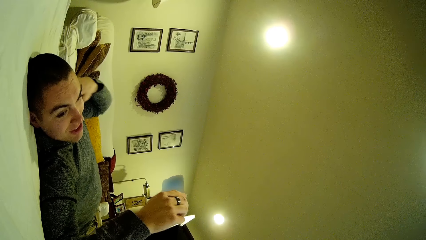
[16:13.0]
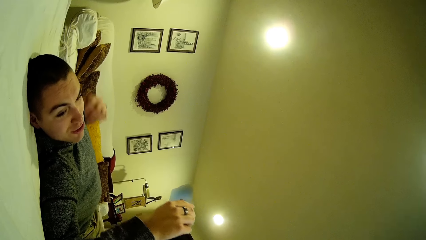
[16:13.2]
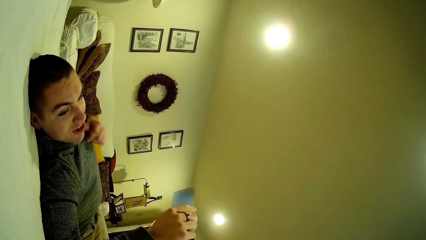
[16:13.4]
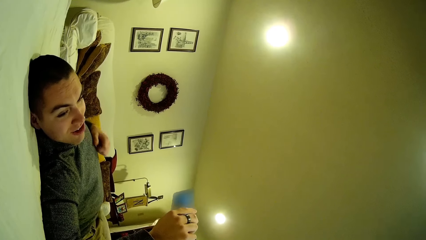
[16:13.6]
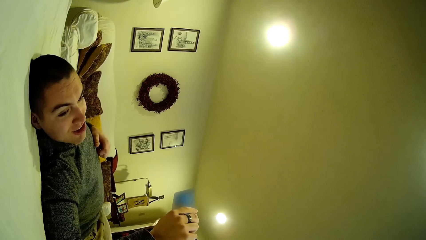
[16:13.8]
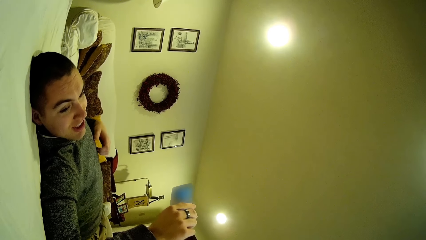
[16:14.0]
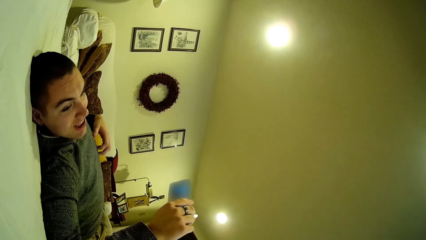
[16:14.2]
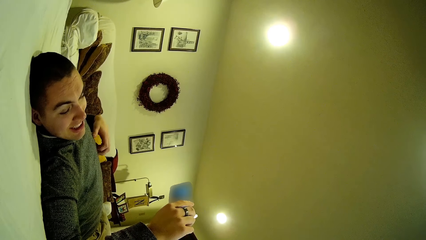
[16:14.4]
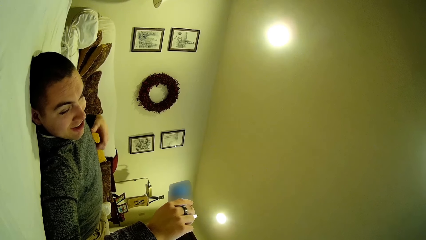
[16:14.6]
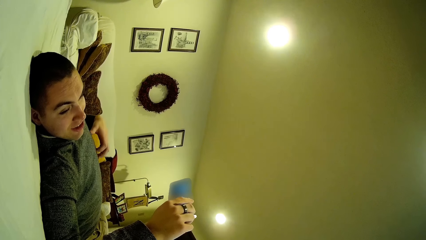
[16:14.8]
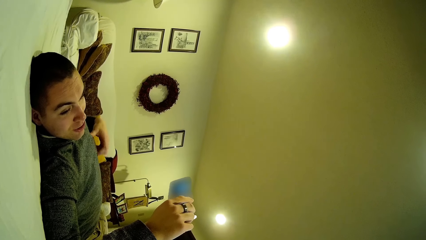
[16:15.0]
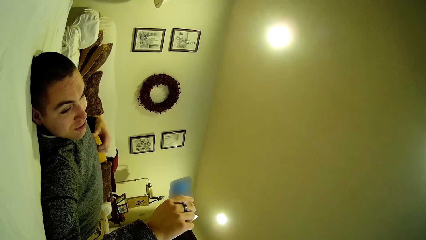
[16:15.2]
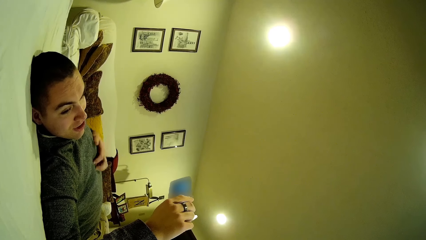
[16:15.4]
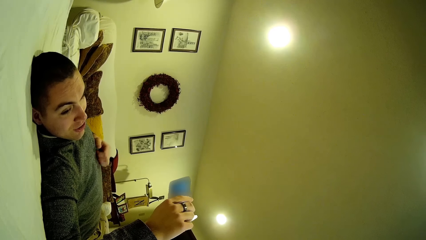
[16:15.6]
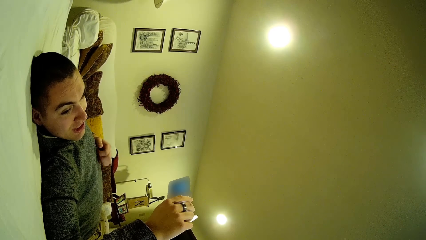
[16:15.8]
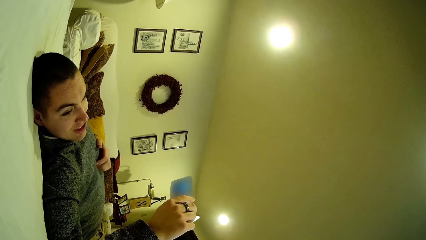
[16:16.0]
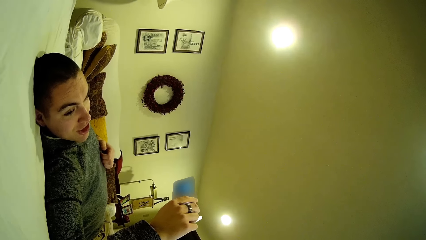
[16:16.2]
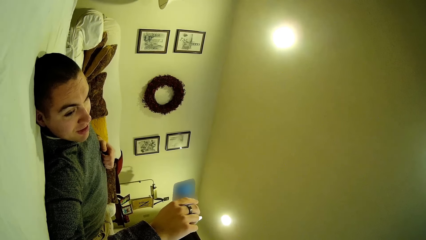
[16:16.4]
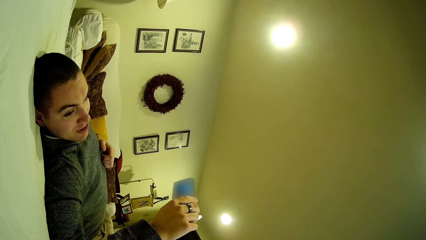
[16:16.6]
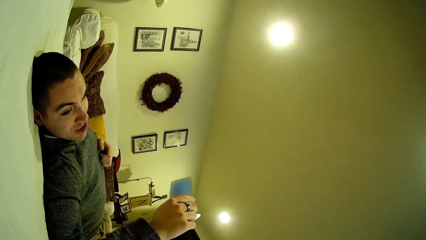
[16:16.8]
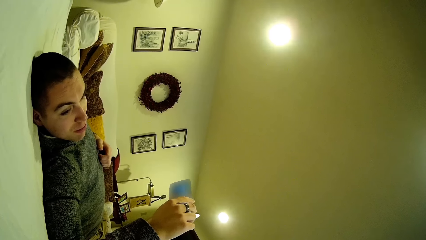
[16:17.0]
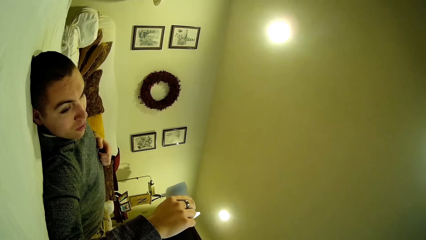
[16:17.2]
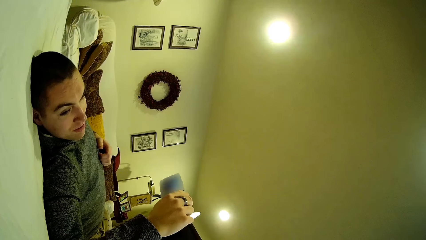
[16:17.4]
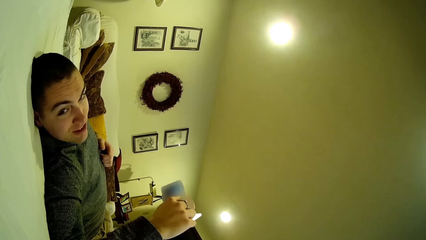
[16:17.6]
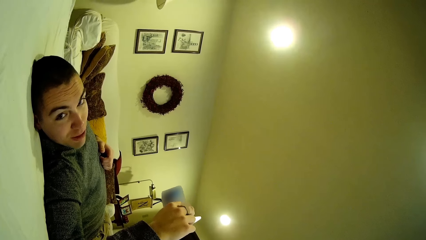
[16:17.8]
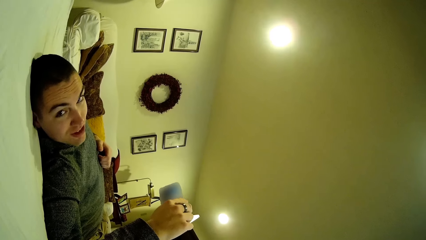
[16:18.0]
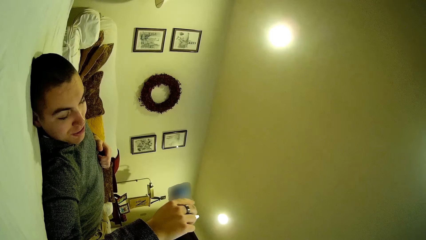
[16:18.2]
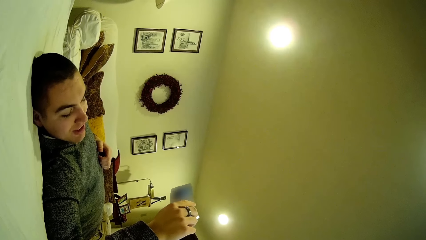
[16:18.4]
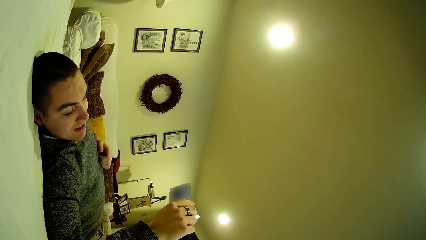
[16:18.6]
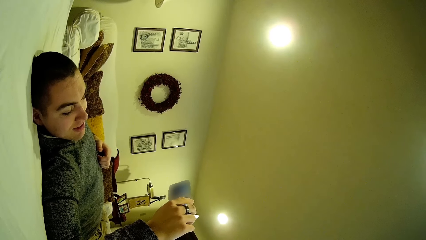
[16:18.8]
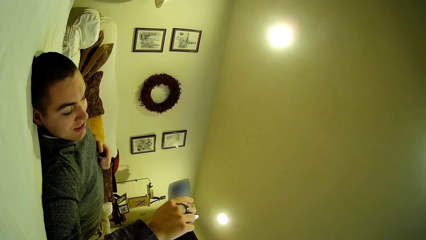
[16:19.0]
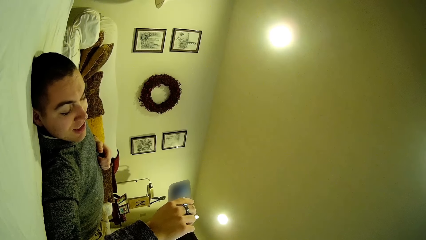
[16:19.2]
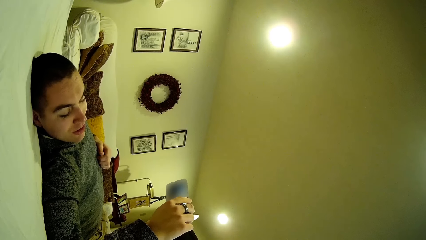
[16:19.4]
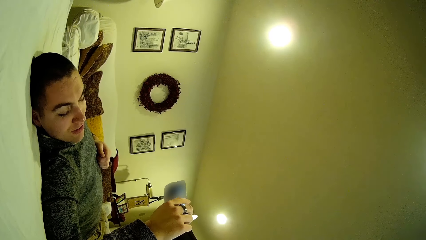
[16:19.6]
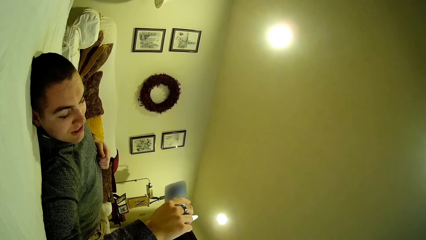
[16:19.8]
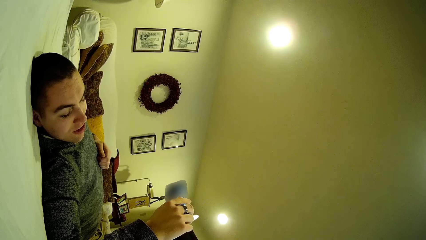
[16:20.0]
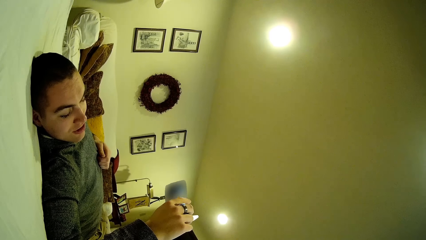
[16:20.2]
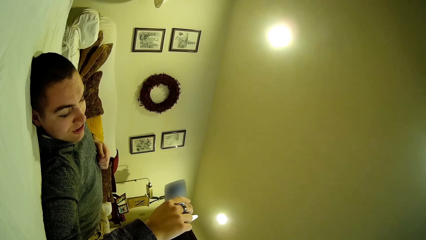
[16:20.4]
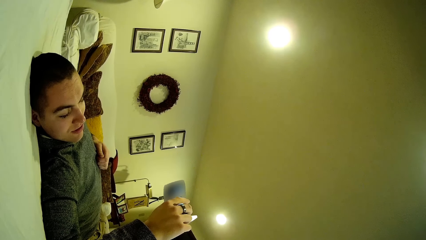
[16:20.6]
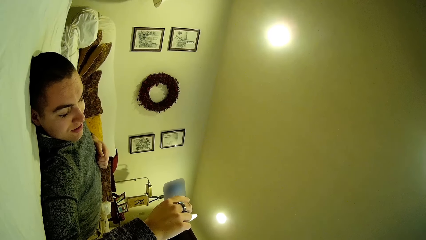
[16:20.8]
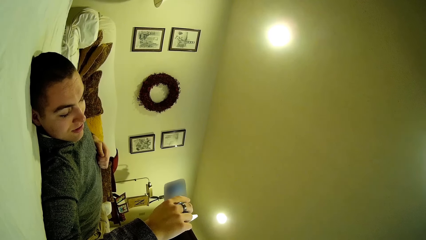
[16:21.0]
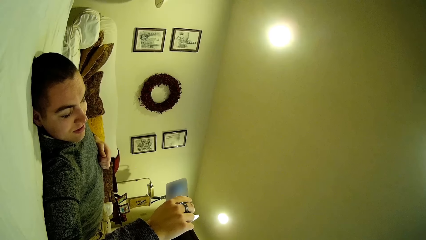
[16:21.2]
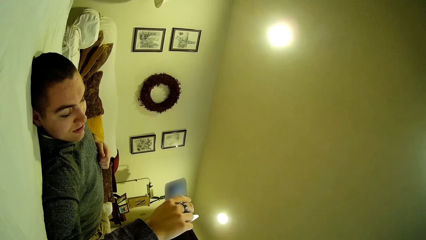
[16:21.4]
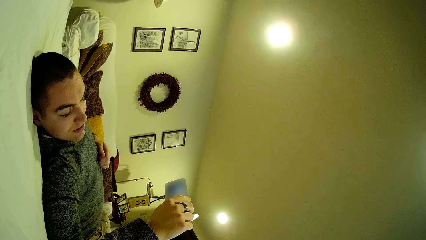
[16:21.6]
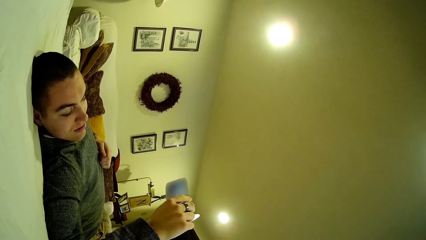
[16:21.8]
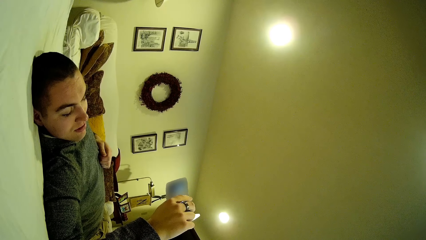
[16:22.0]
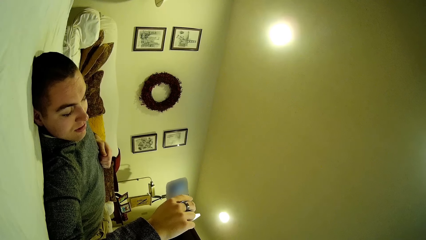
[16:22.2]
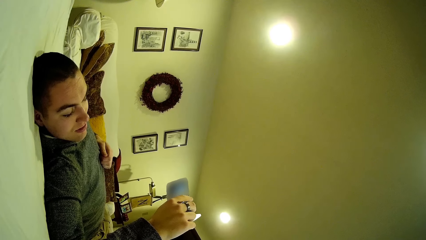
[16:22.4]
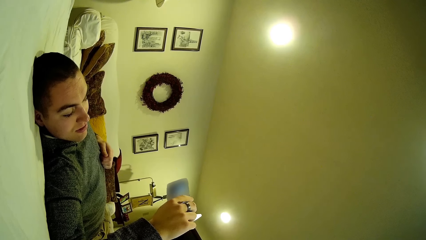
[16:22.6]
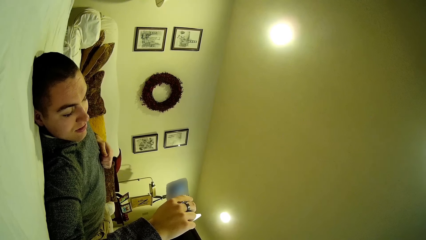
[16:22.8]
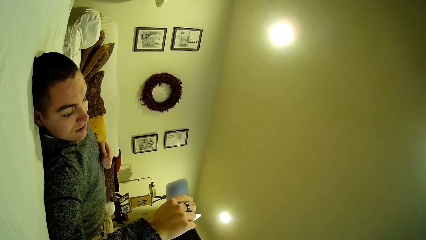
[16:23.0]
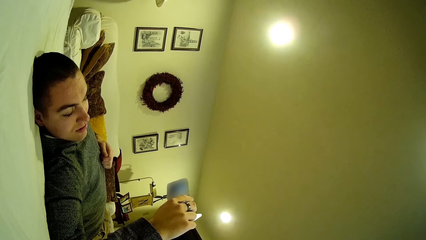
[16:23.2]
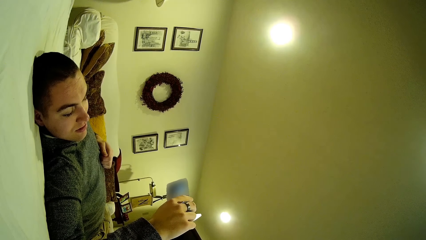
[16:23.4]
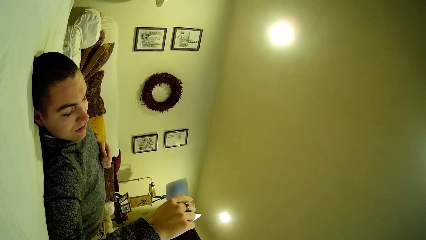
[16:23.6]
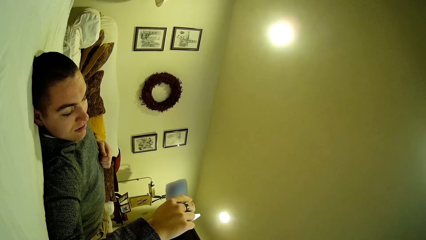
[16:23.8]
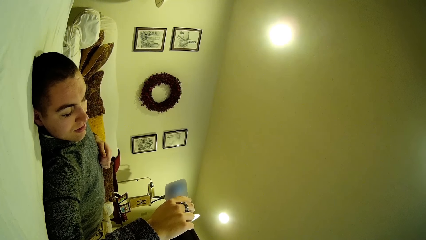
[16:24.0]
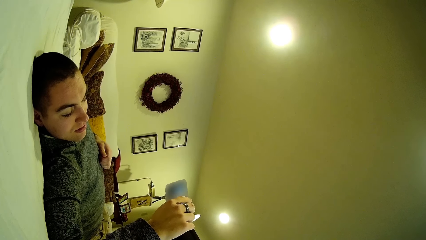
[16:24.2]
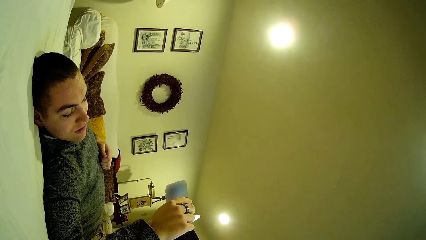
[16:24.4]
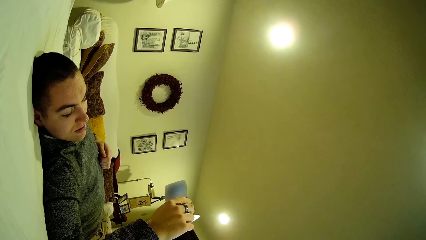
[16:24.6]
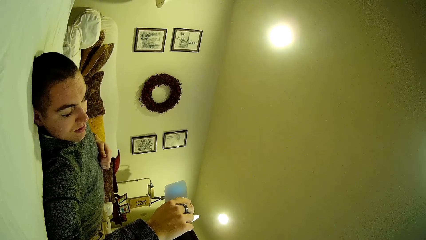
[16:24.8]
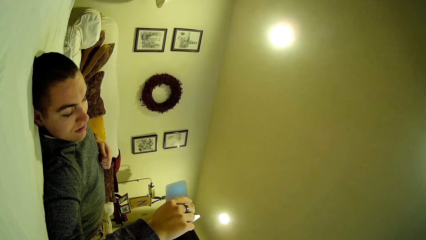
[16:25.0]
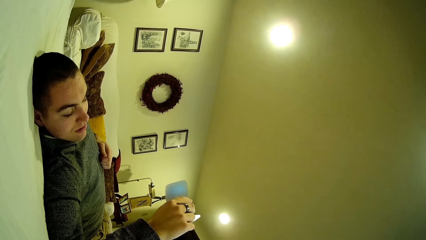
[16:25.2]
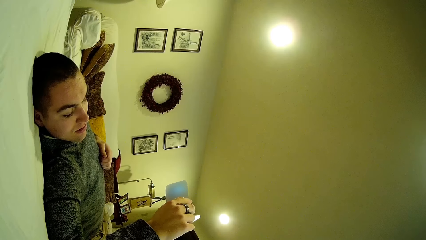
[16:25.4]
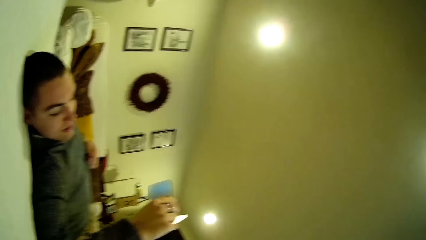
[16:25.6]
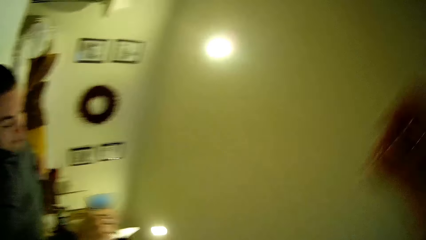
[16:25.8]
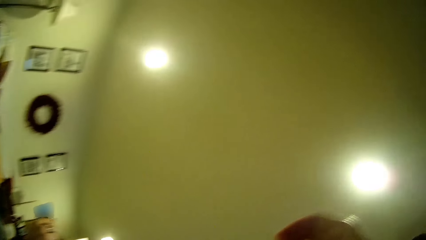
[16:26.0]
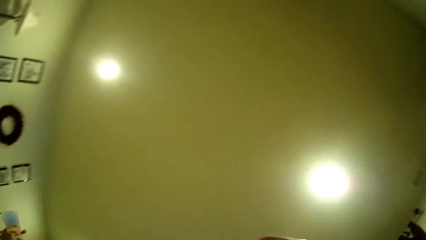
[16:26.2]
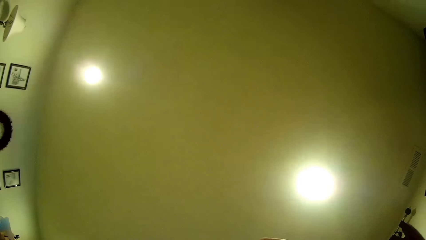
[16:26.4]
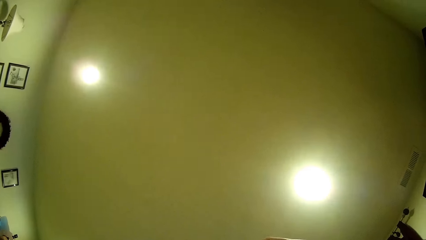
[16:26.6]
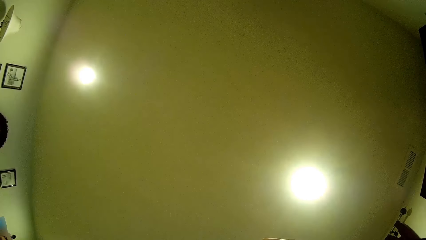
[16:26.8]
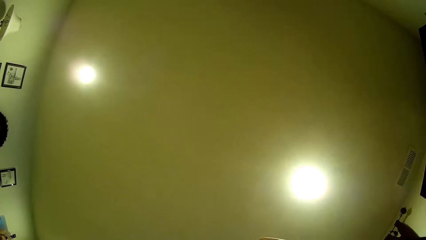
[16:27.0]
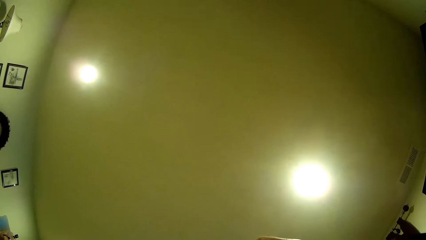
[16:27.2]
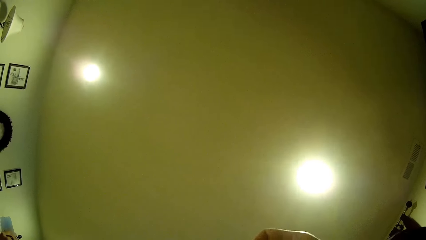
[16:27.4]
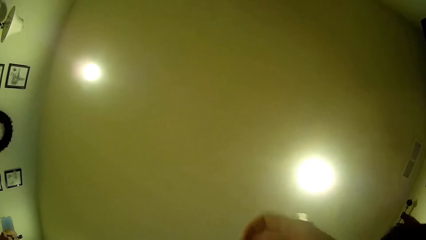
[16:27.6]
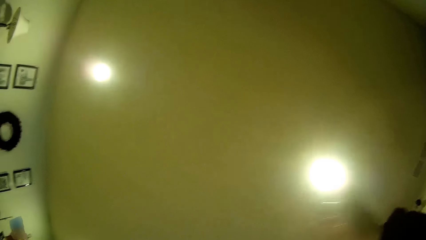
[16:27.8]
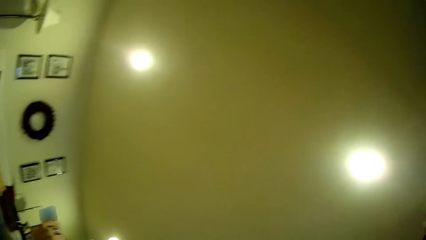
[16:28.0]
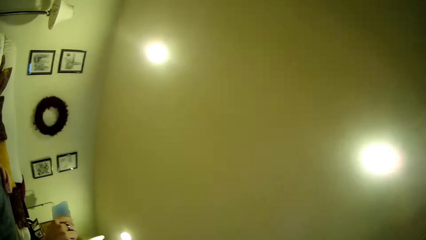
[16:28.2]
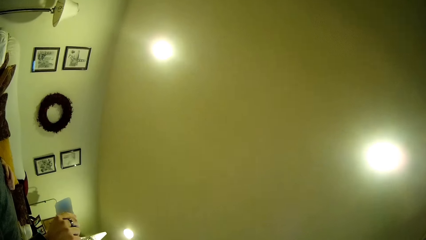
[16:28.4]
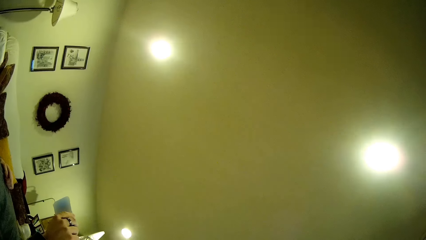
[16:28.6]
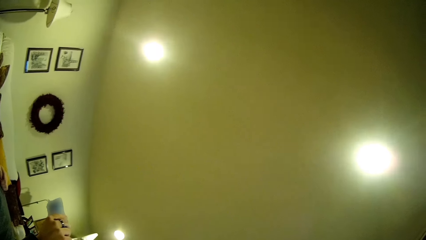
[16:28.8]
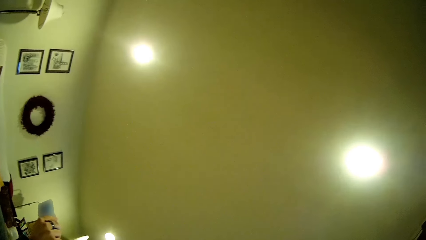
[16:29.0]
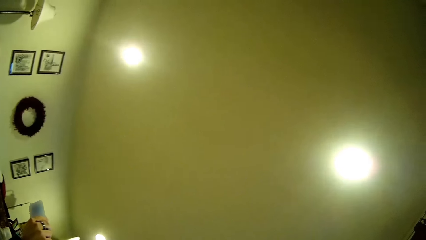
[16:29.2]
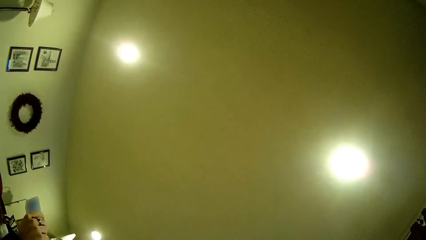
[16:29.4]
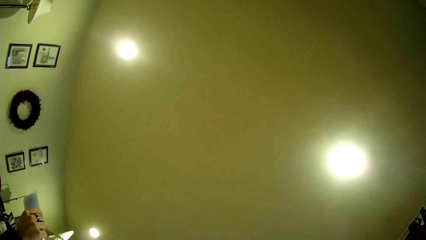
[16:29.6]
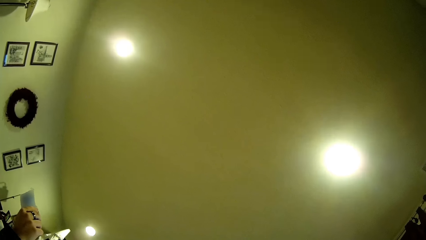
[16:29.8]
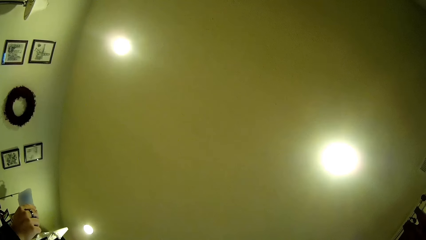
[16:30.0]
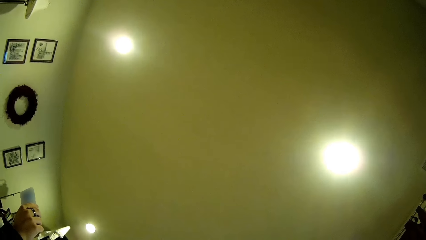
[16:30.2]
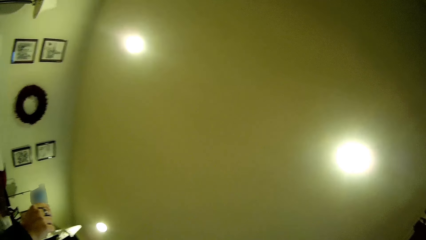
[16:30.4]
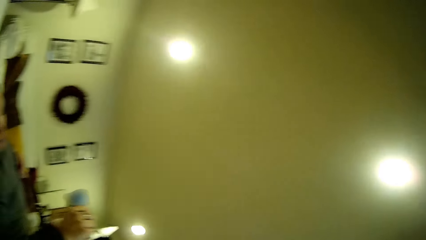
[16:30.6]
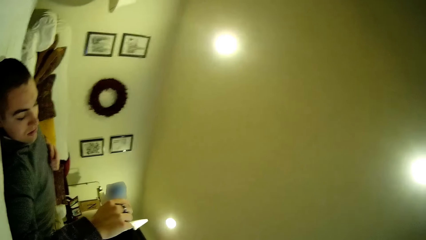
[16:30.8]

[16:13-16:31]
A man scratches the body. The man uses the phone. The camera wearer lifts the hands. They look around. They look around again.
